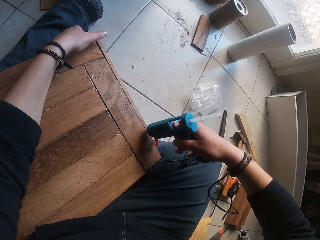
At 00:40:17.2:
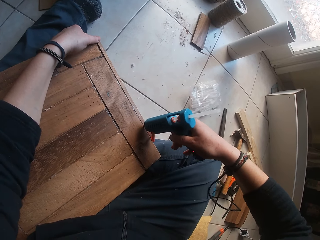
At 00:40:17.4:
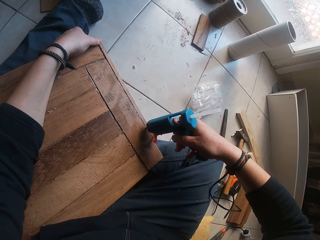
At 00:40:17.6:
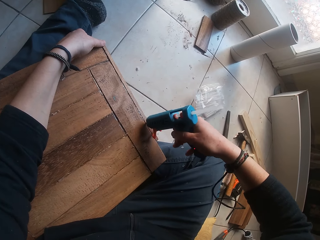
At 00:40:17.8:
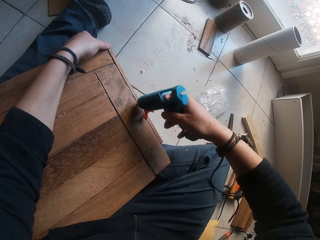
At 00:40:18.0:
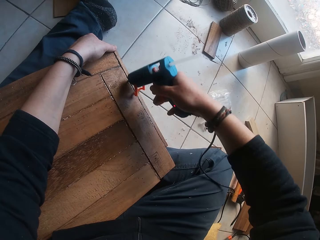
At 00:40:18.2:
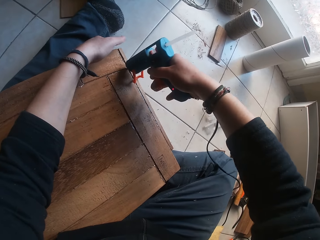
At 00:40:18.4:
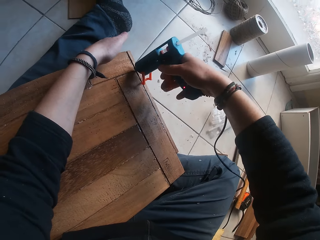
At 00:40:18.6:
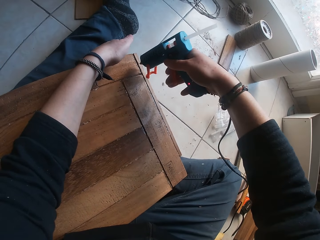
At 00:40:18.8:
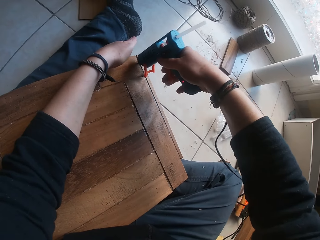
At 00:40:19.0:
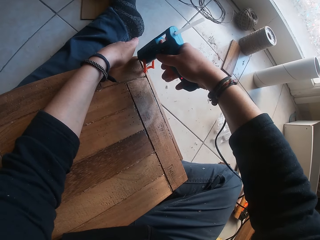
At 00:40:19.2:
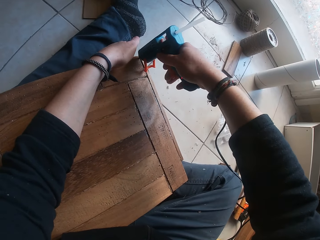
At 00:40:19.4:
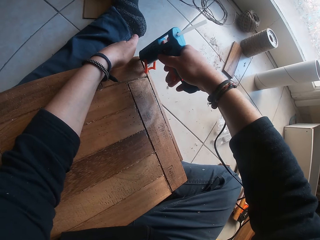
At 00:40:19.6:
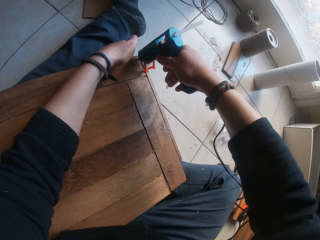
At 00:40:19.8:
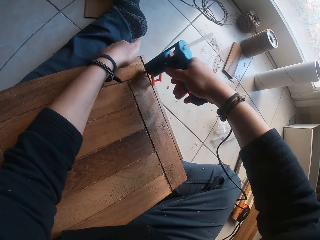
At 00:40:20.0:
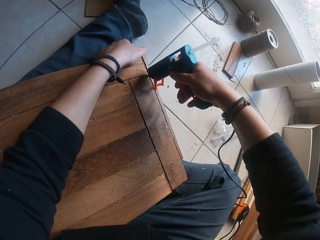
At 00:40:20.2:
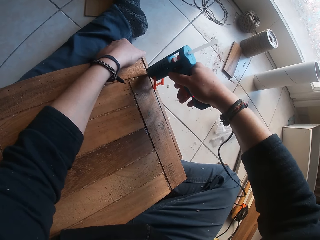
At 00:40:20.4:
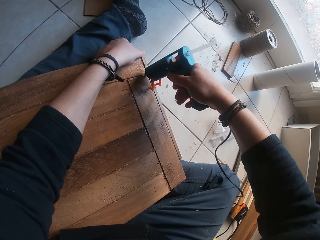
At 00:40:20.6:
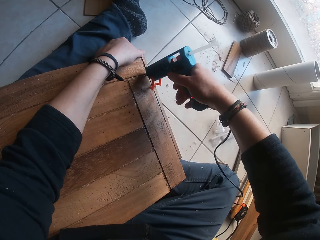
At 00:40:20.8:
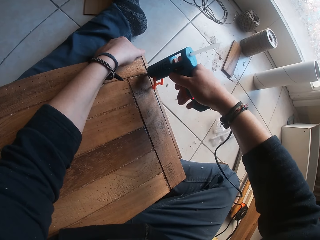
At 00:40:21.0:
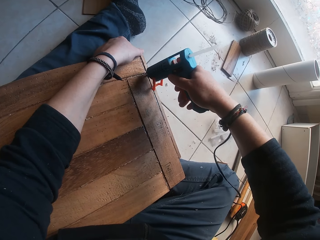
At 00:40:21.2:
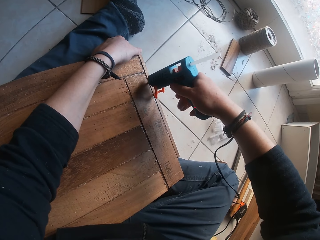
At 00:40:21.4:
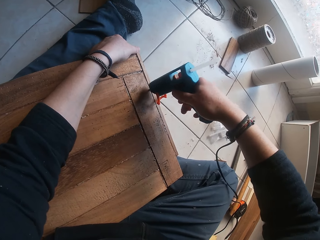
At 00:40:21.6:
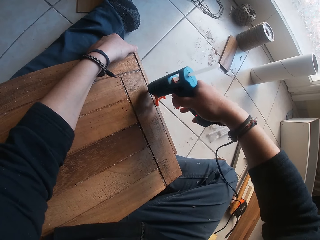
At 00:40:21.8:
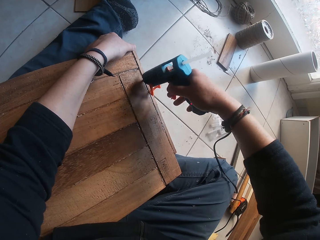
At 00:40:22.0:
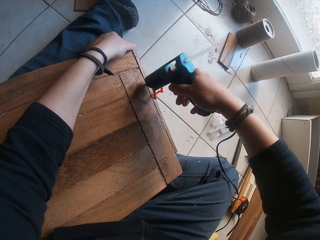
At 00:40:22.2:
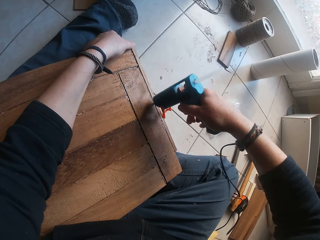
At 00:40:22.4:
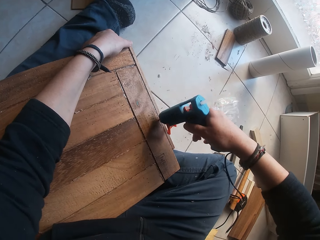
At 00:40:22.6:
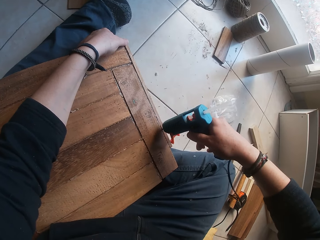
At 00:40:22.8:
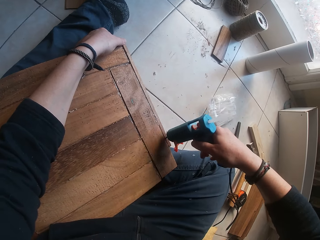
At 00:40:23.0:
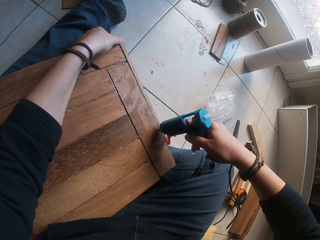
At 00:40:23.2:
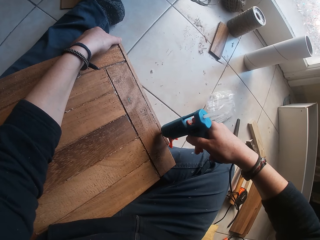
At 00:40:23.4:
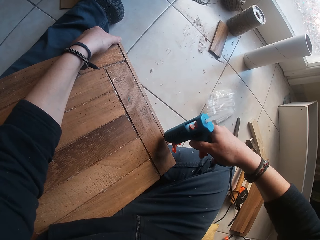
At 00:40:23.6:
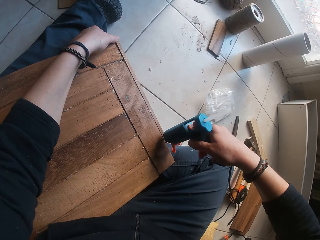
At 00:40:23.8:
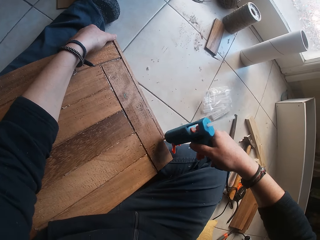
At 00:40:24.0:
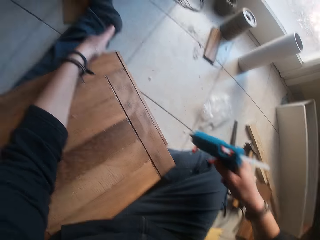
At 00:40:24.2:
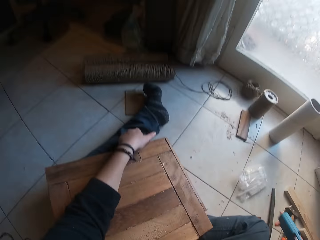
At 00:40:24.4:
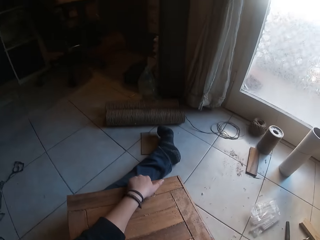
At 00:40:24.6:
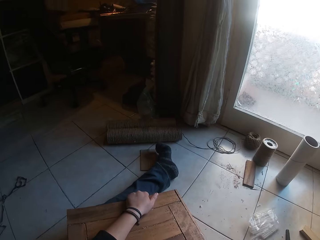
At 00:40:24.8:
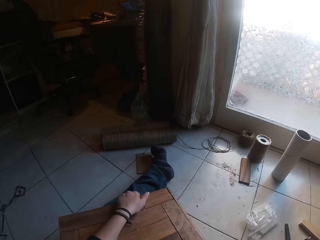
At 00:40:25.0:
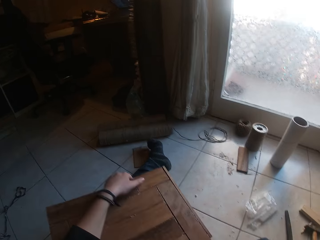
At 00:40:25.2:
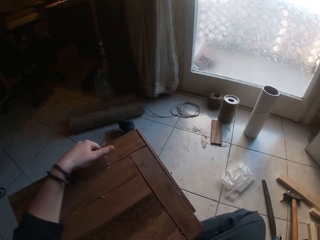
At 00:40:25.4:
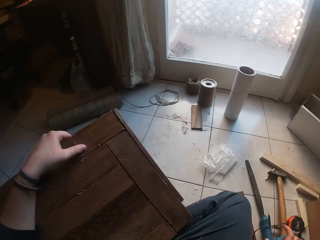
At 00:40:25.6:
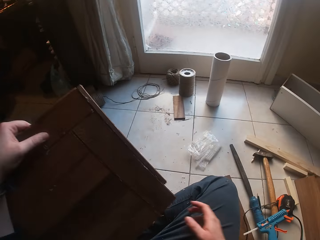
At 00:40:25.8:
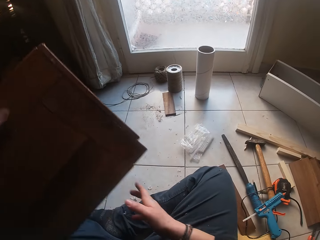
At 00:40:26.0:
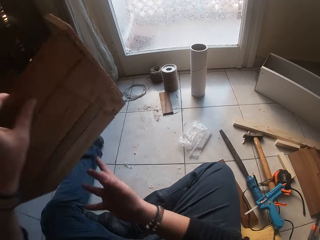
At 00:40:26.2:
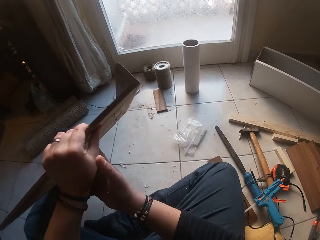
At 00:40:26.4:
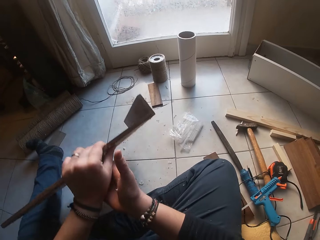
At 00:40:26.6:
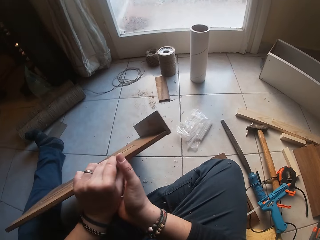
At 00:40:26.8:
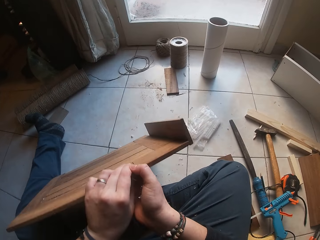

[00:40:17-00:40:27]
The camera wearer lifts the glue gun. He looks around. He flips the board on his leg with his left hand. He lifts the wood.

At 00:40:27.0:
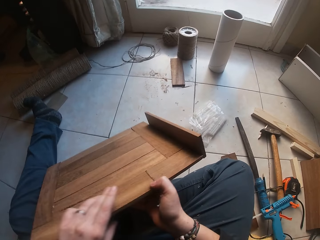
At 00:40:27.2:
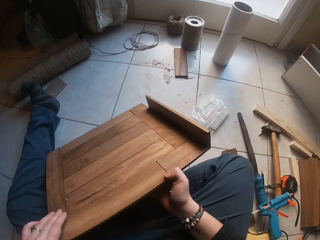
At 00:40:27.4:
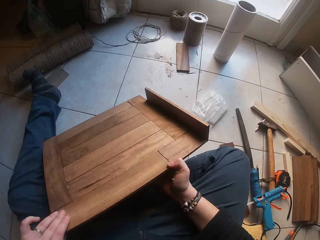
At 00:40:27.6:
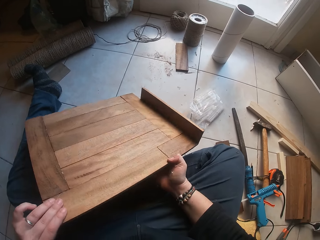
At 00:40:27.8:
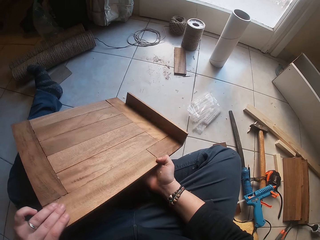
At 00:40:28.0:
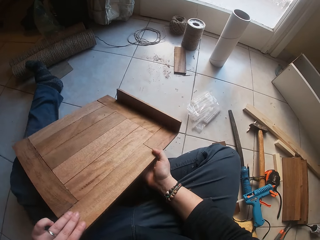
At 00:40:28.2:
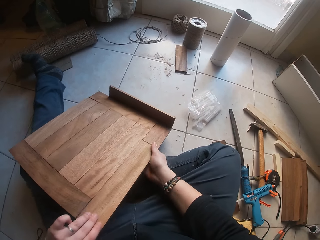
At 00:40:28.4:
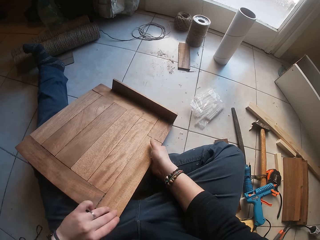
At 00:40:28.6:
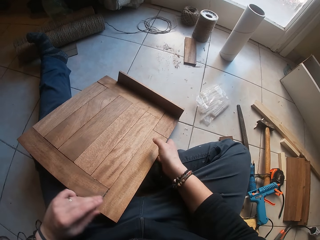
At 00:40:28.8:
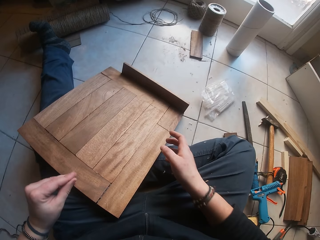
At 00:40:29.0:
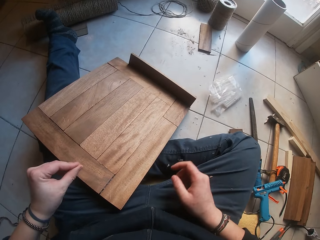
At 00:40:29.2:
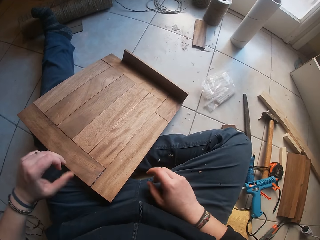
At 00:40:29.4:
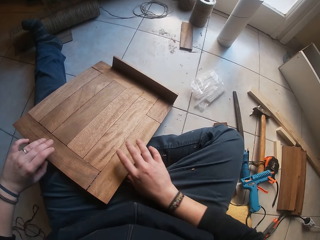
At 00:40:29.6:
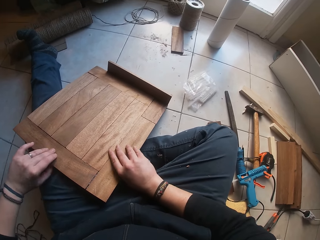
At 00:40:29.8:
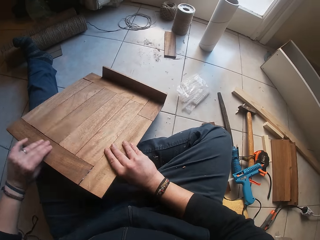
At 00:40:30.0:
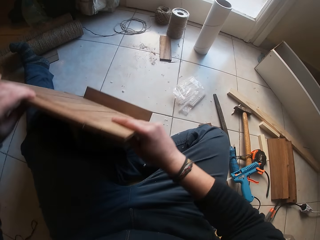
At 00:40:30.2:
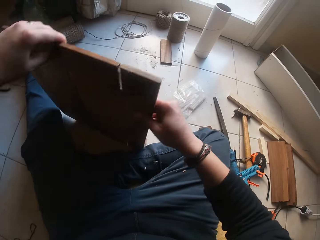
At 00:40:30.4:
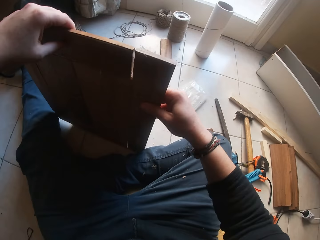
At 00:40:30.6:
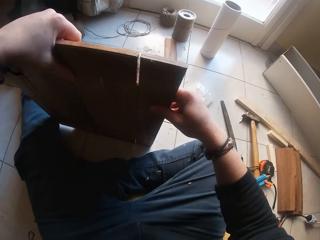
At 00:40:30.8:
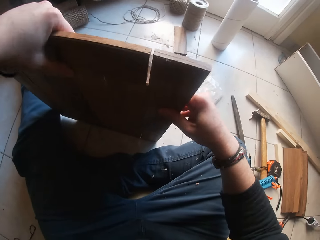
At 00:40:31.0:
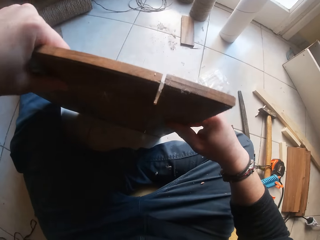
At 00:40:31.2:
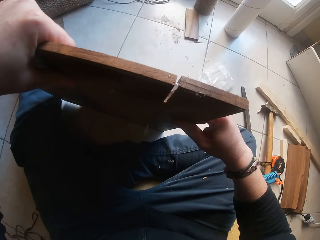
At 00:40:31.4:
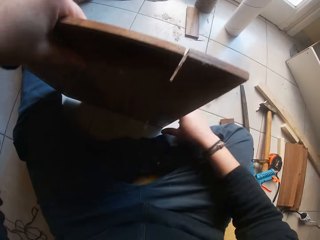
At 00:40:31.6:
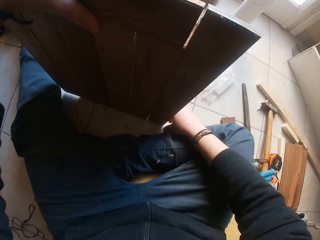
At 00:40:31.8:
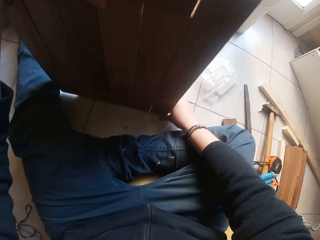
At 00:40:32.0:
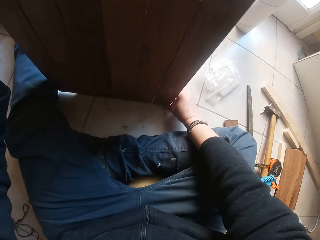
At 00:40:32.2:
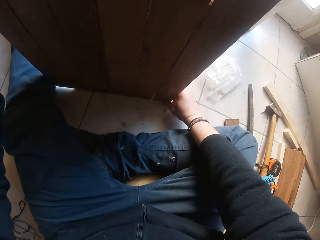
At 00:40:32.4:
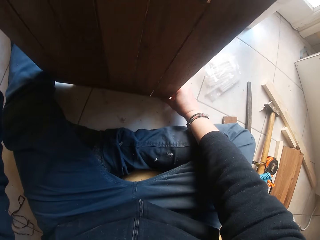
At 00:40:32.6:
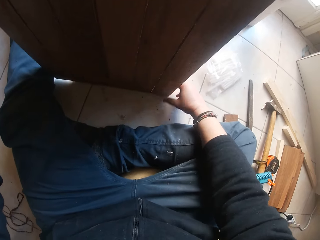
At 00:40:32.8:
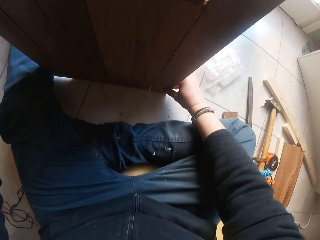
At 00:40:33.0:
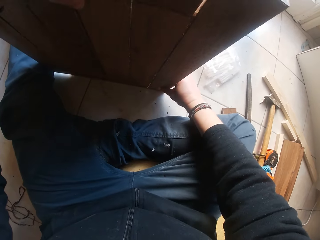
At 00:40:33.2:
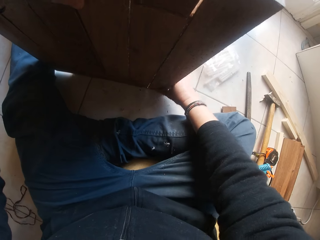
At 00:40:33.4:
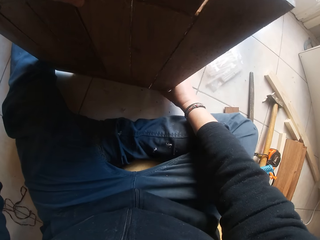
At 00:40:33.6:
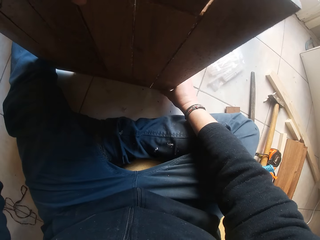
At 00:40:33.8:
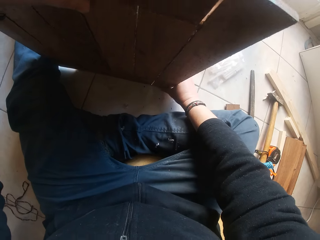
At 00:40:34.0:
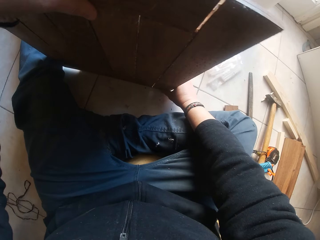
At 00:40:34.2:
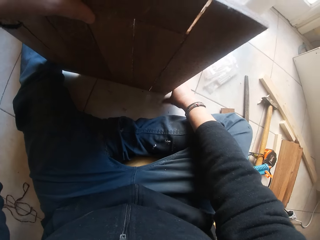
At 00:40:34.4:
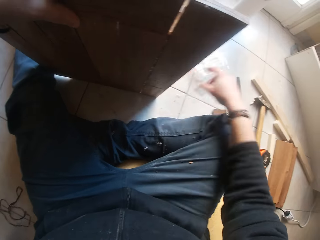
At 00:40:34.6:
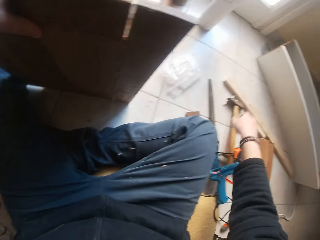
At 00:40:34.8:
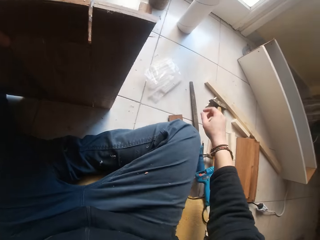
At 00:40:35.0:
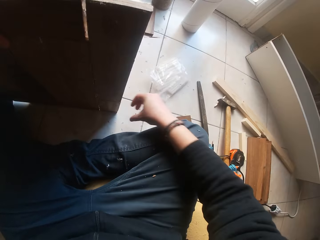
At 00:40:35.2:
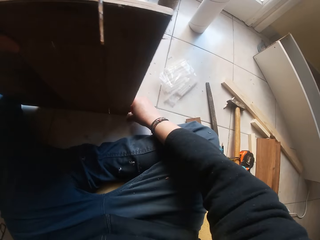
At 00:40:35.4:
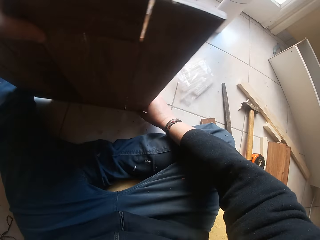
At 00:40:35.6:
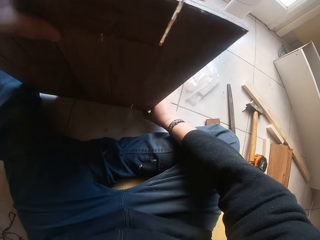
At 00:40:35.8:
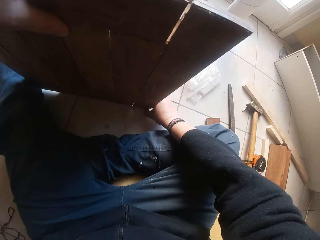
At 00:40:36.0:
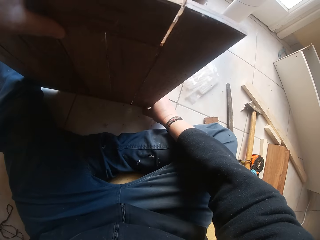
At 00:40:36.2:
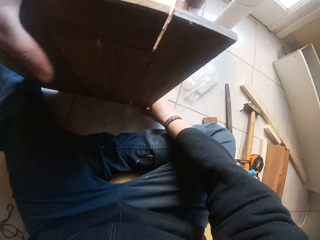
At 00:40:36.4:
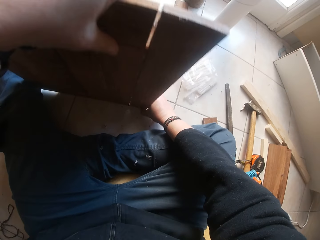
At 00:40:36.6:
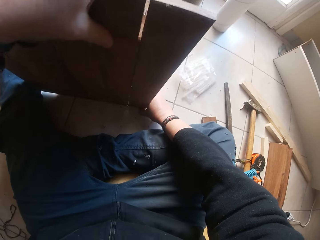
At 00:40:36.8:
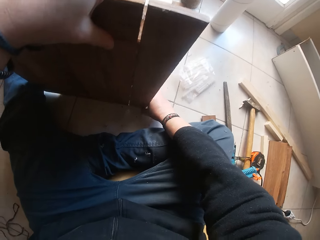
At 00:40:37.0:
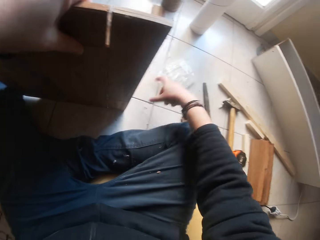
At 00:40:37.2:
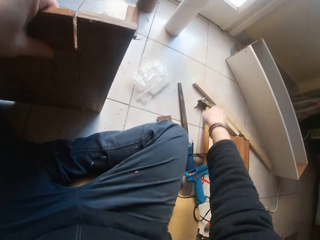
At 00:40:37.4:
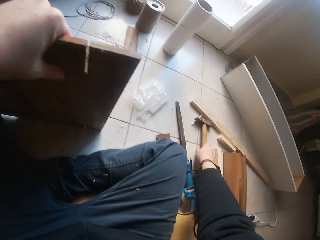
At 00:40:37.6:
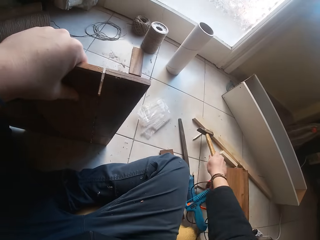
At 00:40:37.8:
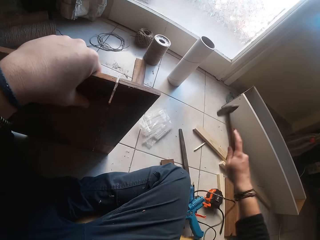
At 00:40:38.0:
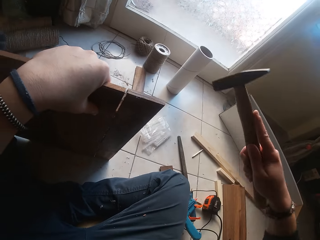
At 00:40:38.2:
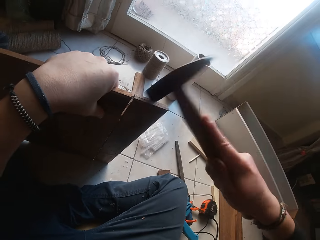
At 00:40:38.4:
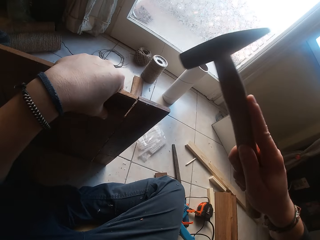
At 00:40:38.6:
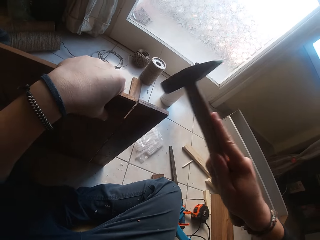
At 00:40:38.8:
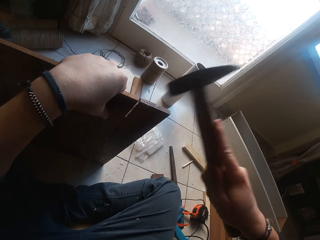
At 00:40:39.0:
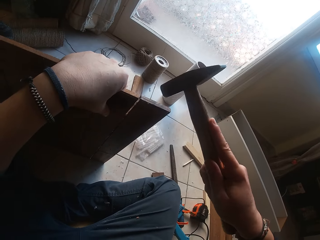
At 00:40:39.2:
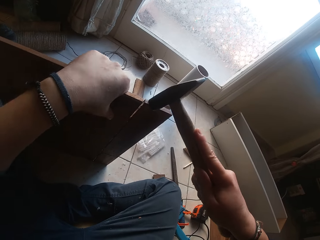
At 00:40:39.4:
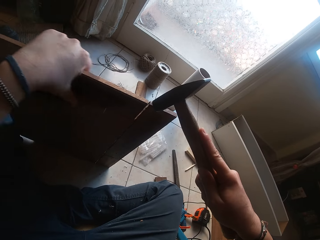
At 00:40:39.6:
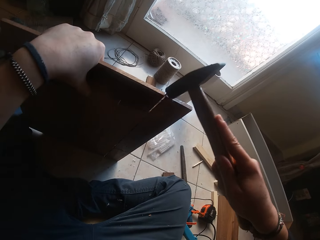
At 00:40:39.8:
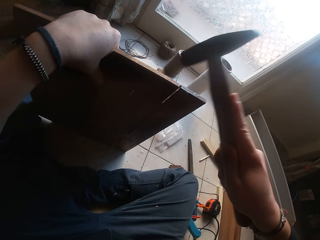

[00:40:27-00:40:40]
The camera wearer holds the wooden board with both hands. He places the wooden board on his legs with both hands. He moves the wood down. He moves both hands. He picks the wooden board from his legs with both hands. He looks at the wood. He moves the wood down. He looks at the wood. He holds the wooden board with his left hand. He moves the right hand. He picks the hammer from the ground with his right hand. He hammers the wooden board with his right hand.
